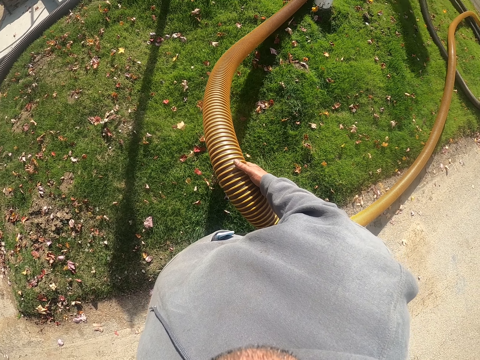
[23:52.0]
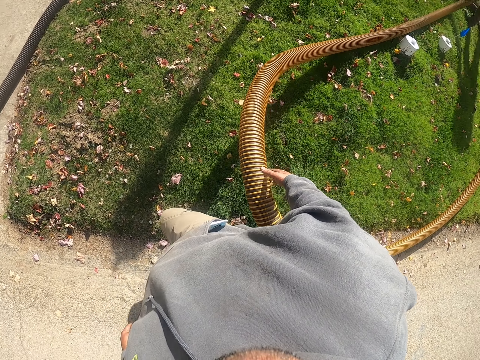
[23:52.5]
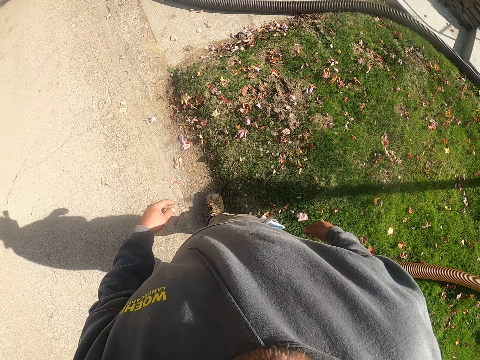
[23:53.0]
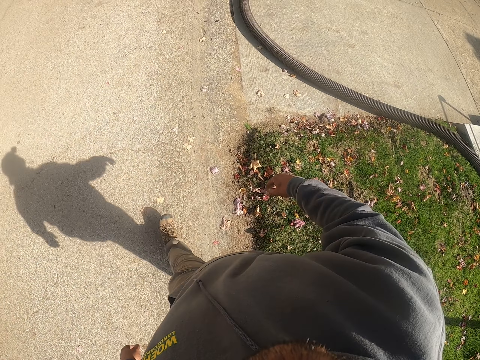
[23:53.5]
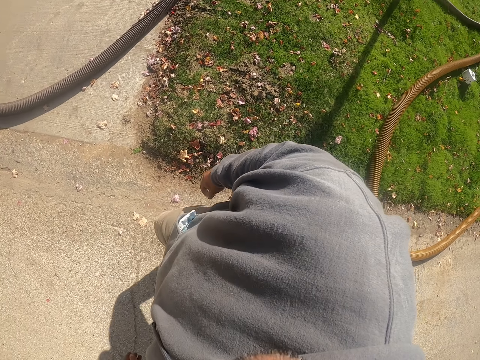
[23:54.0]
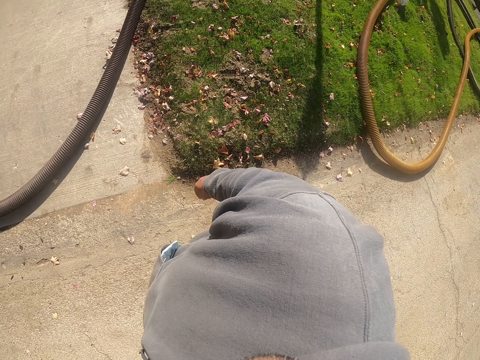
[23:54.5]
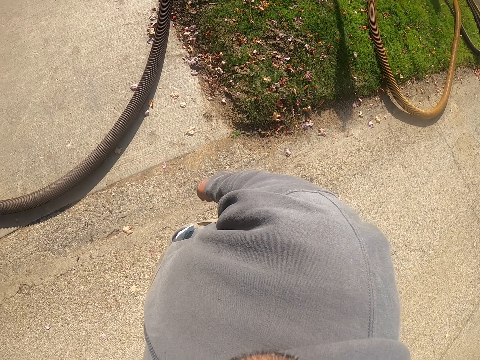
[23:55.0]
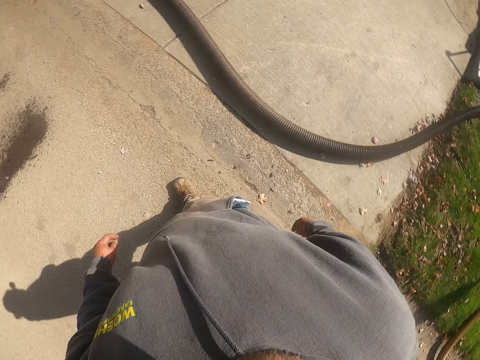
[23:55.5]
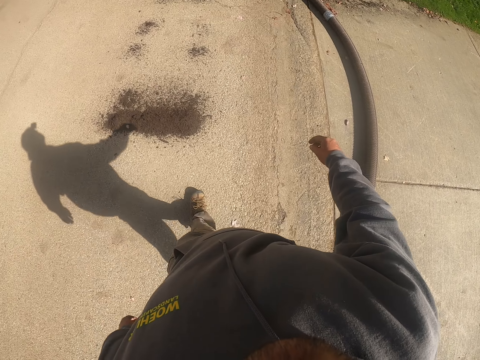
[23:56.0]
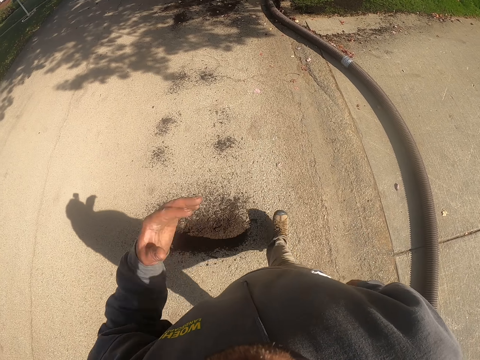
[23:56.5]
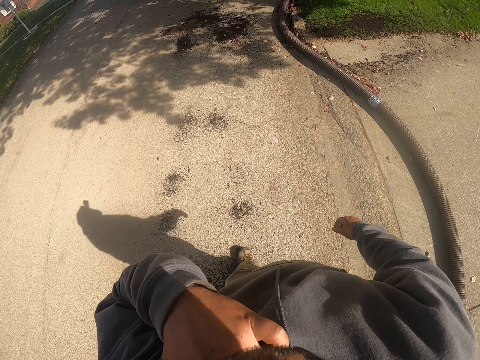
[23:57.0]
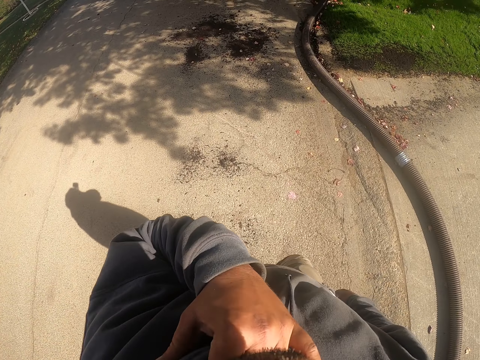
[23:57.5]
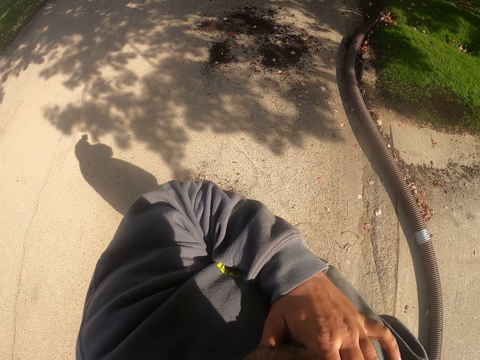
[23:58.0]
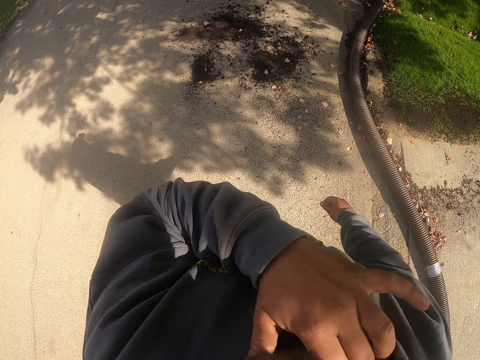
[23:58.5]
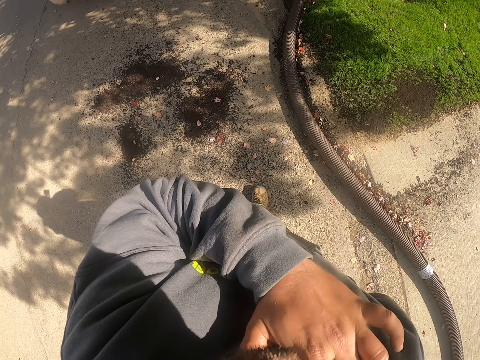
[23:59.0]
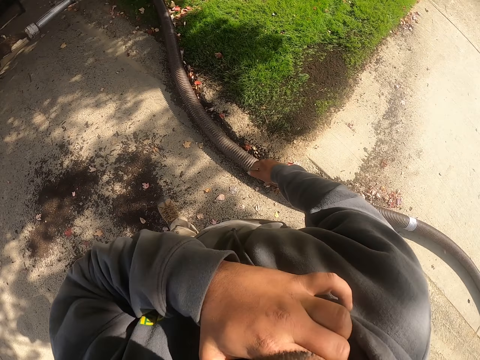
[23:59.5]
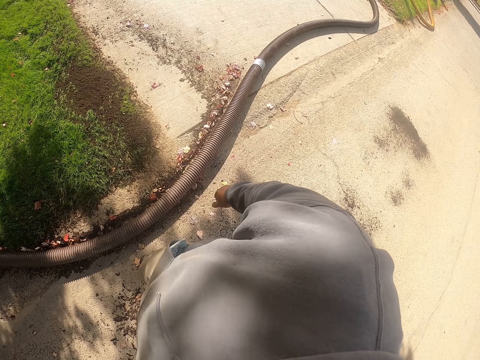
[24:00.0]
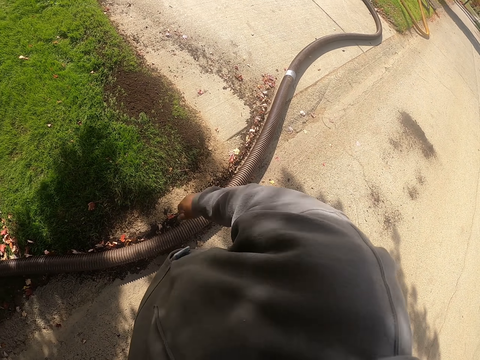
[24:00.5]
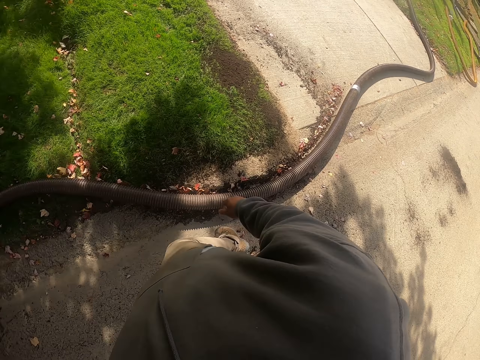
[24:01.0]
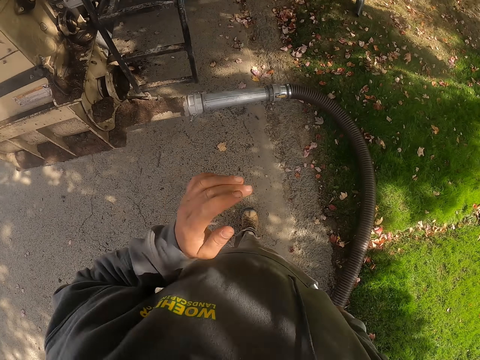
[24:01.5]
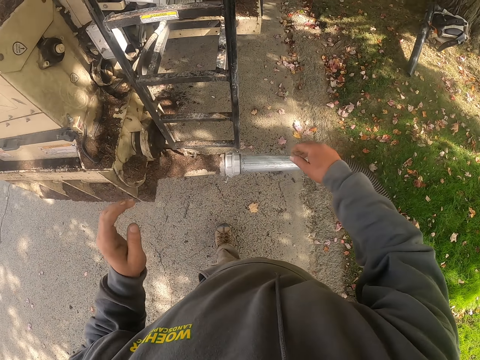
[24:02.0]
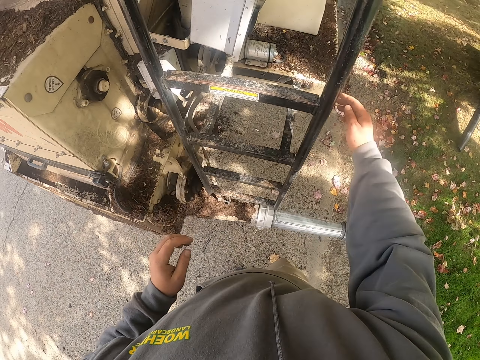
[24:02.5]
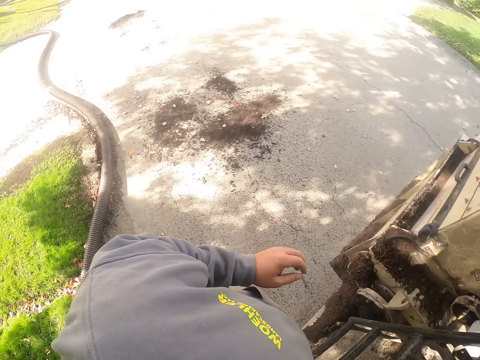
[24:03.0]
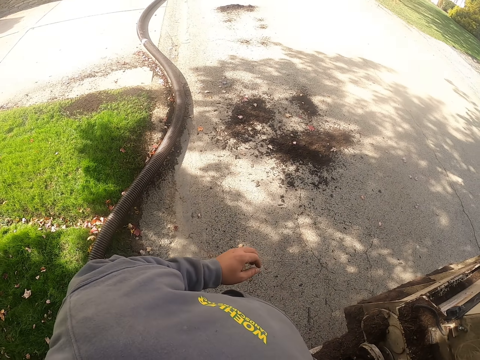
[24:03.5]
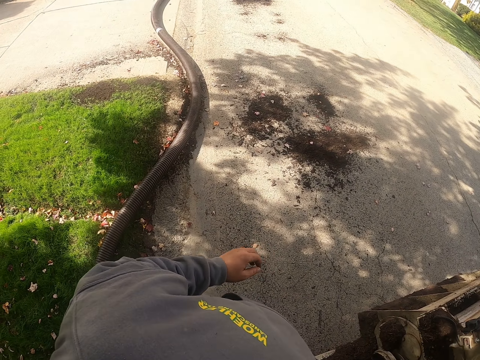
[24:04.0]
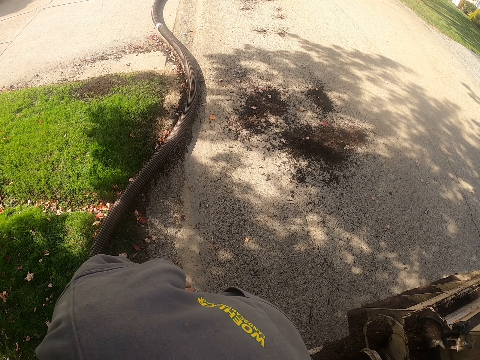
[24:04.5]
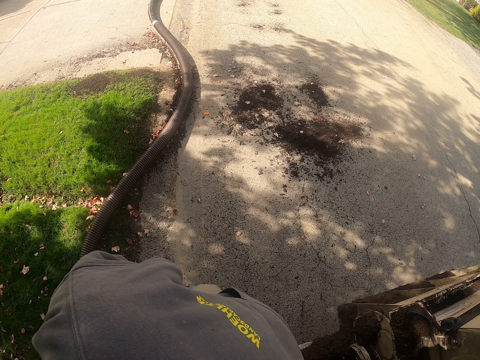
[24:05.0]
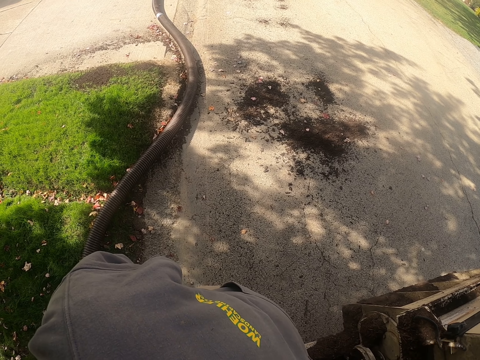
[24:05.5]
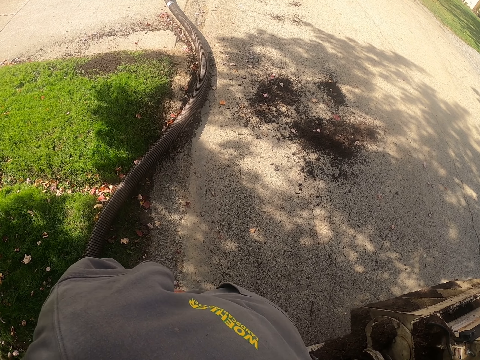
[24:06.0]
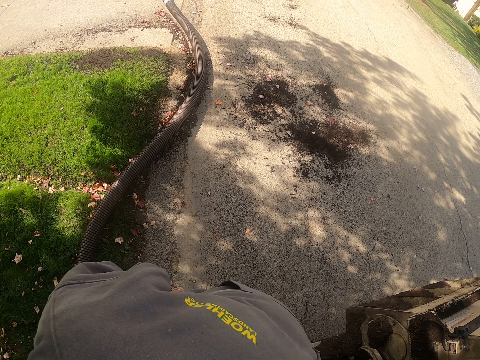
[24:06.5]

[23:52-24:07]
The camera wearer drops the pipe. He walks around the compound. He scratches his chest. He walks on the walkway. He switches on something.

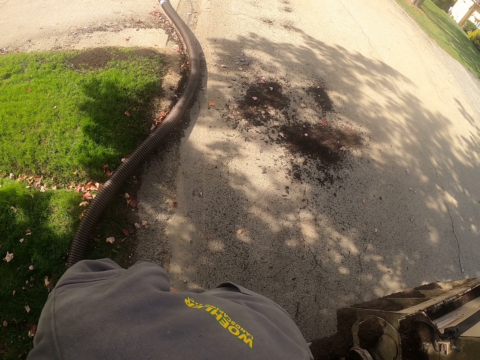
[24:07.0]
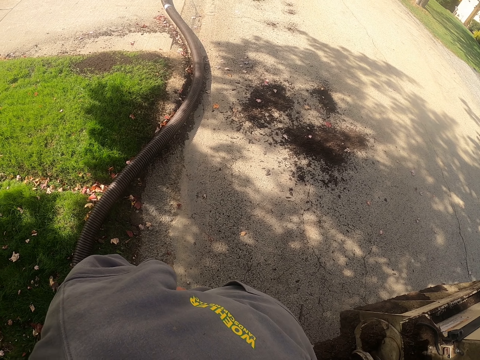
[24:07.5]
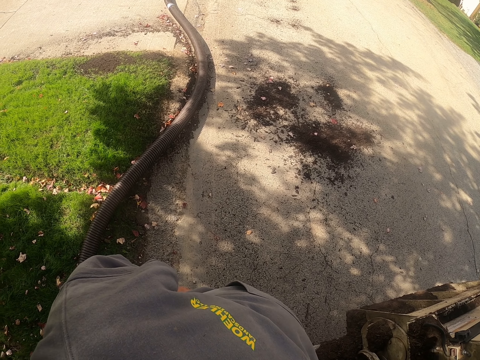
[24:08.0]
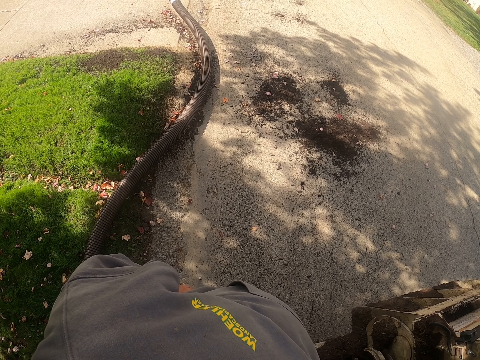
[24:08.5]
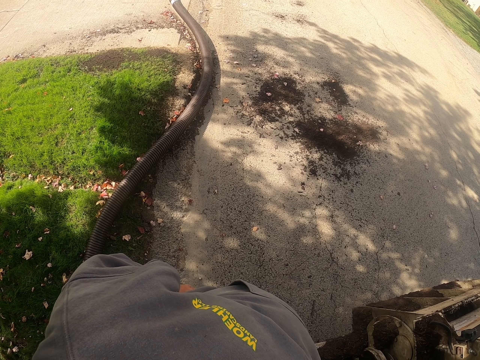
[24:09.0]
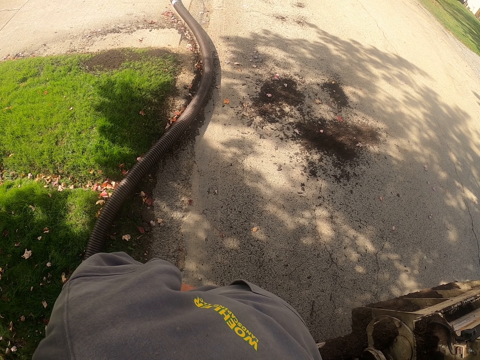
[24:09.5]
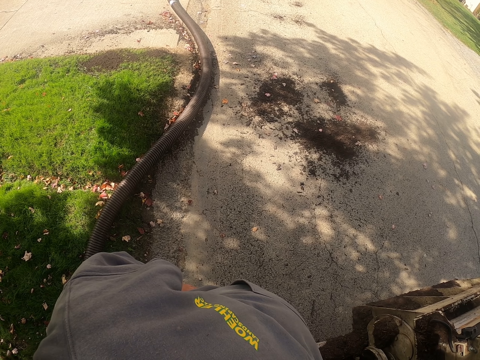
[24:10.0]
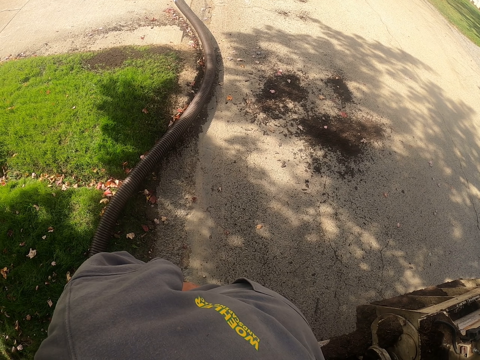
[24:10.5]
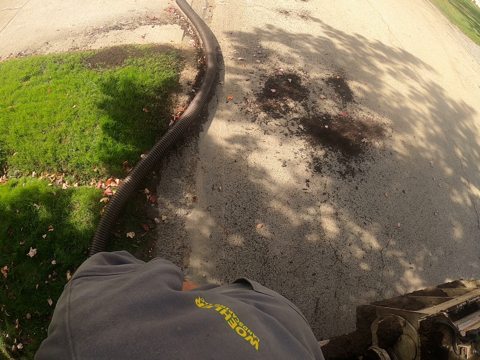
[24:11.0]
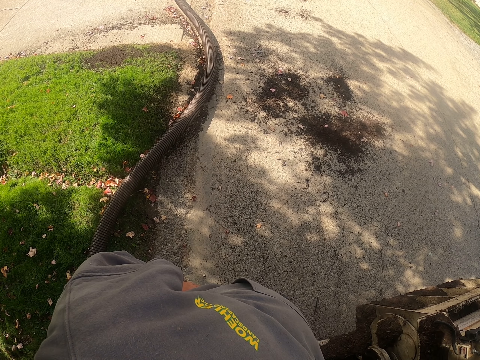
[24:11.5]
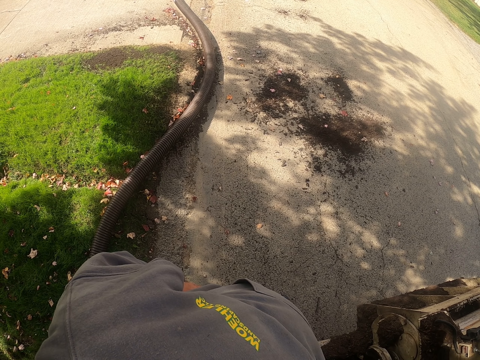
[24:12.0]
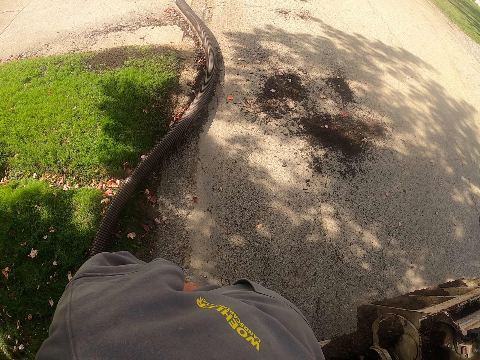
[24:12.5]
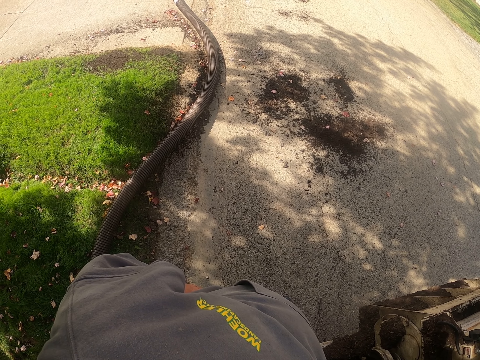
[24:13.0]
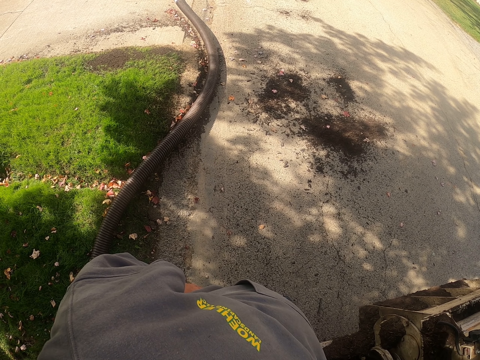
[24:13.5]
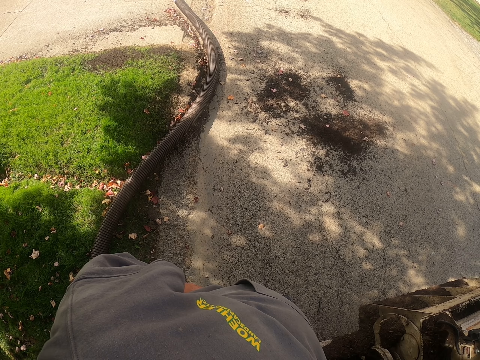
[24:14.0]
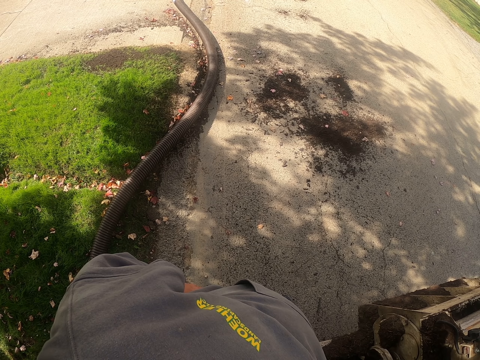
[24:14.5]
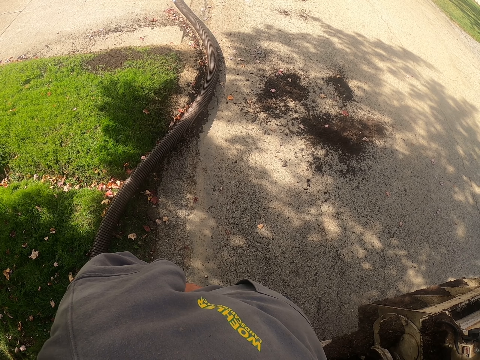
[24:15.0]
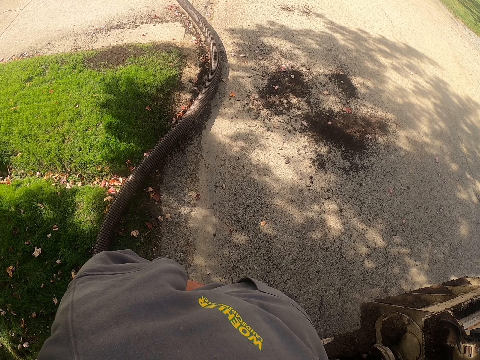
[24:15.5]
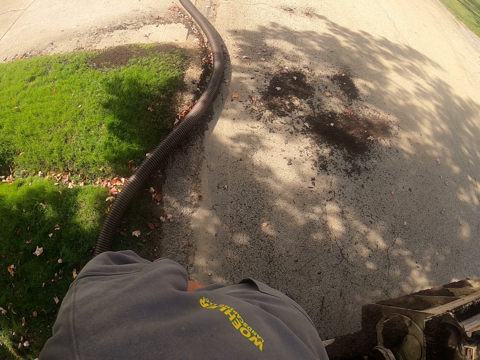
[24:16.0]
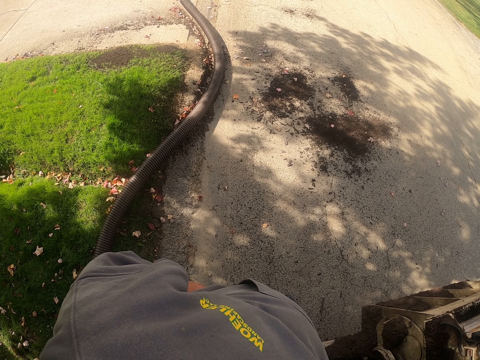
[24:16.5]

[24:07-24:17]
The camera wearer looks at the pipe.
